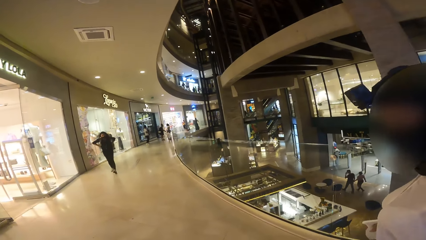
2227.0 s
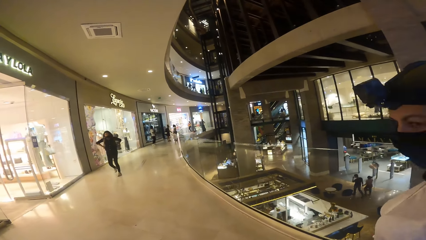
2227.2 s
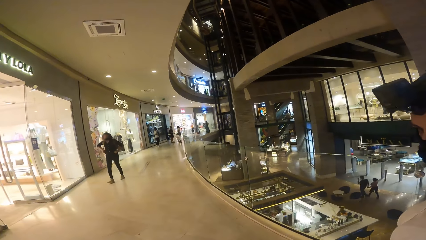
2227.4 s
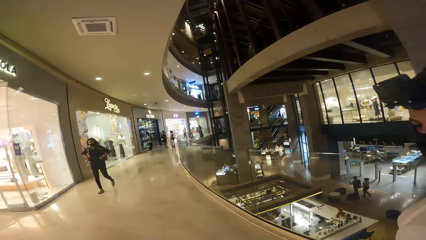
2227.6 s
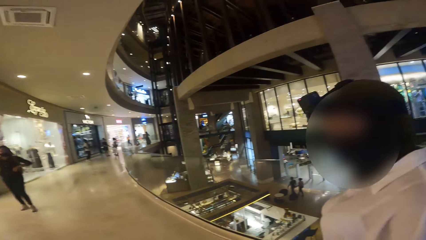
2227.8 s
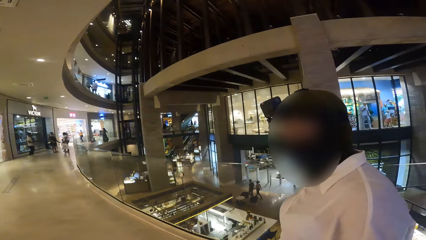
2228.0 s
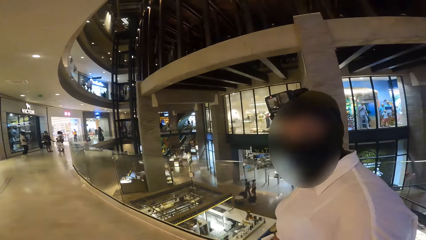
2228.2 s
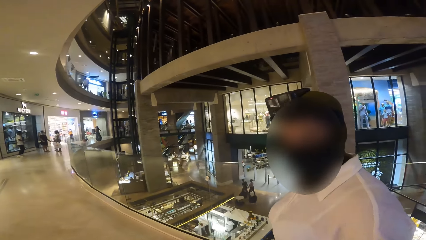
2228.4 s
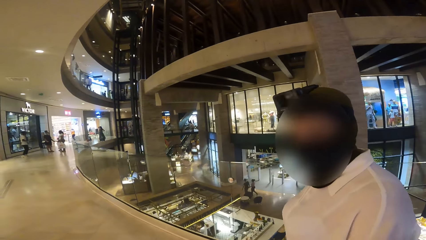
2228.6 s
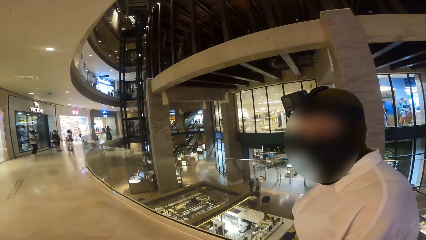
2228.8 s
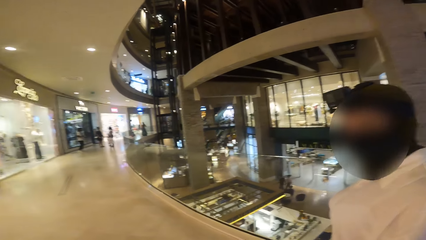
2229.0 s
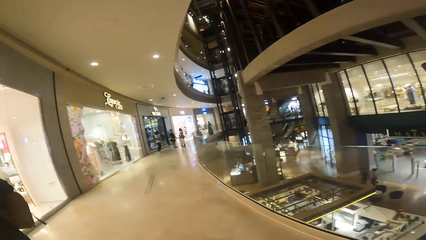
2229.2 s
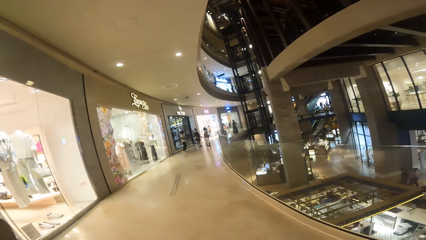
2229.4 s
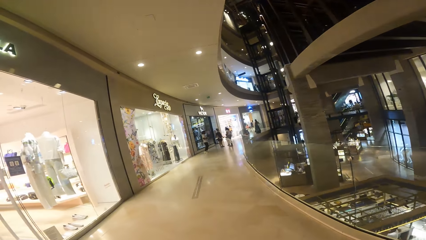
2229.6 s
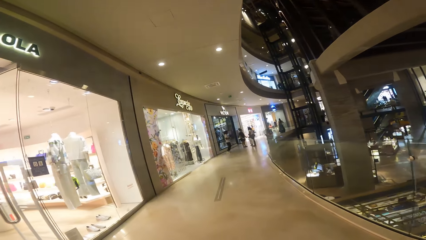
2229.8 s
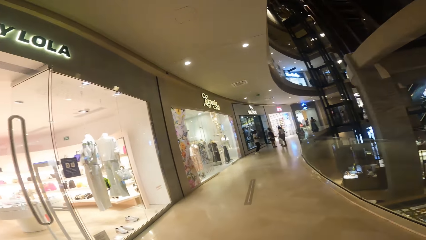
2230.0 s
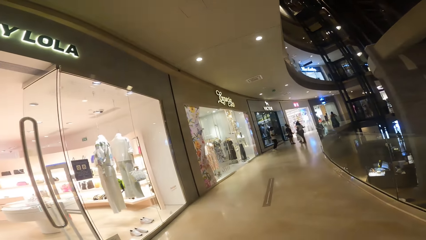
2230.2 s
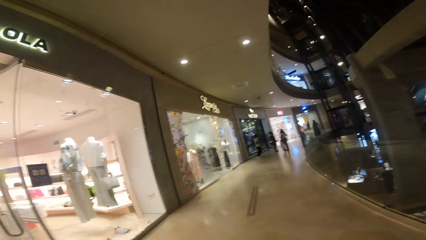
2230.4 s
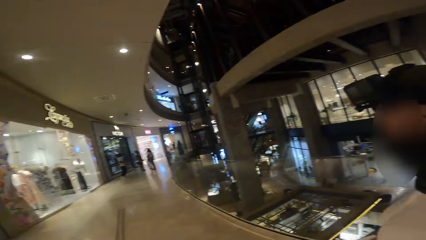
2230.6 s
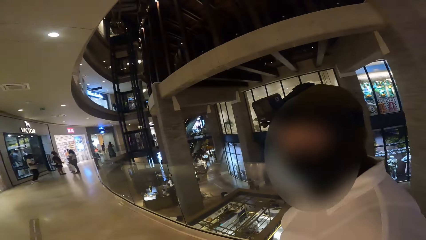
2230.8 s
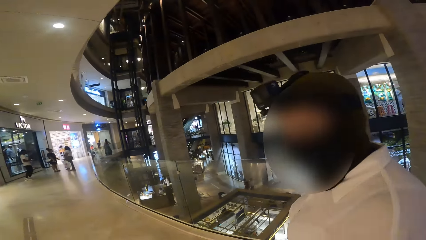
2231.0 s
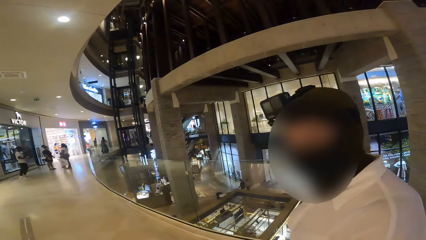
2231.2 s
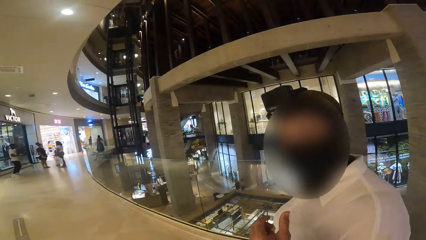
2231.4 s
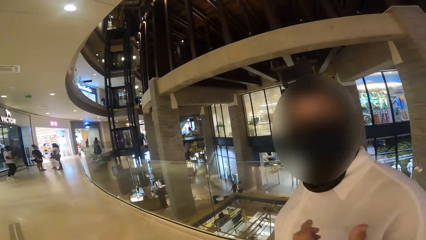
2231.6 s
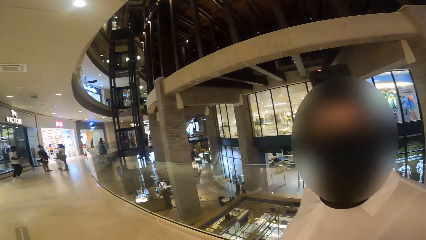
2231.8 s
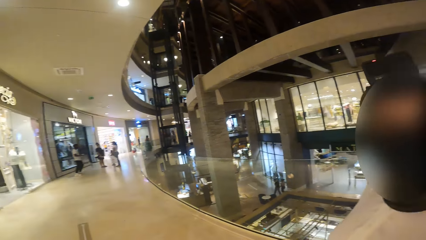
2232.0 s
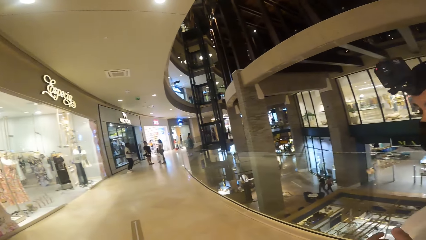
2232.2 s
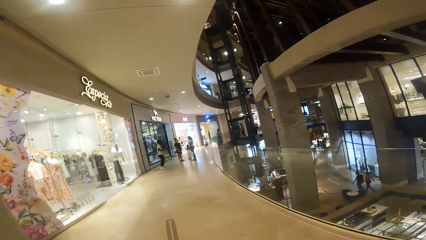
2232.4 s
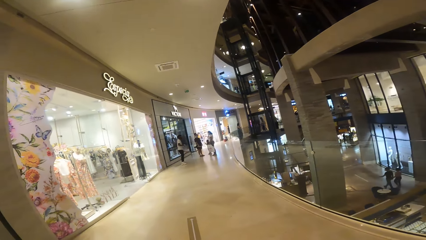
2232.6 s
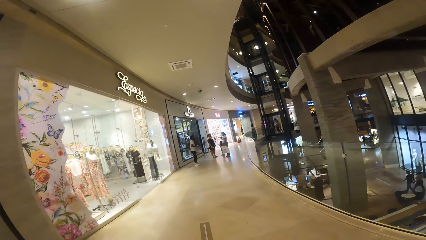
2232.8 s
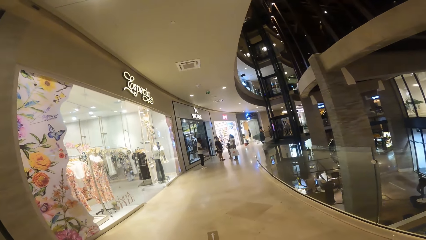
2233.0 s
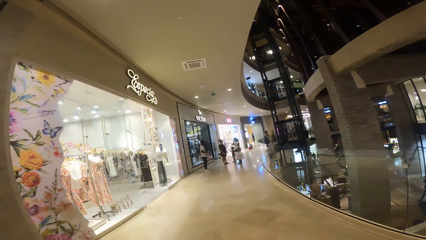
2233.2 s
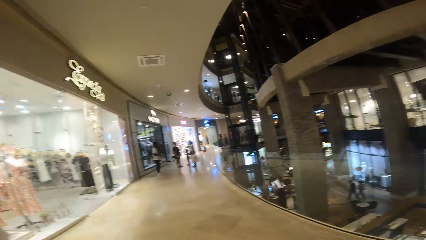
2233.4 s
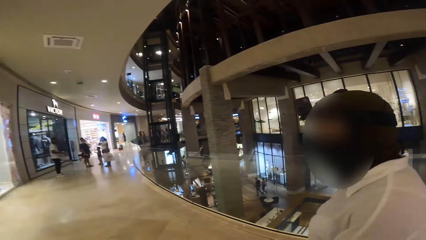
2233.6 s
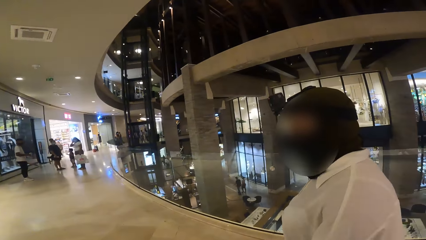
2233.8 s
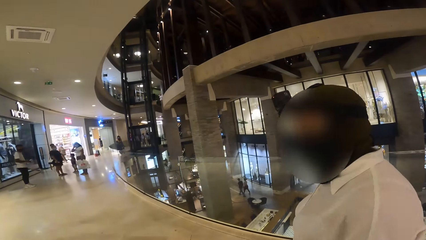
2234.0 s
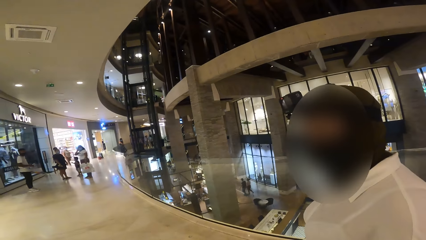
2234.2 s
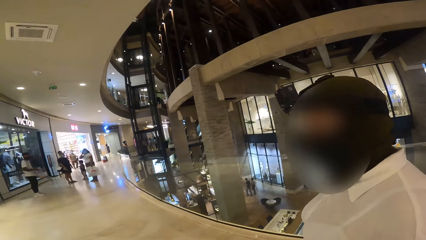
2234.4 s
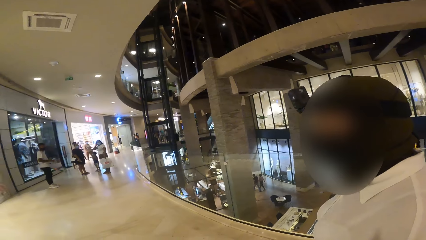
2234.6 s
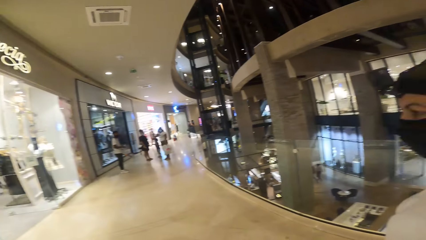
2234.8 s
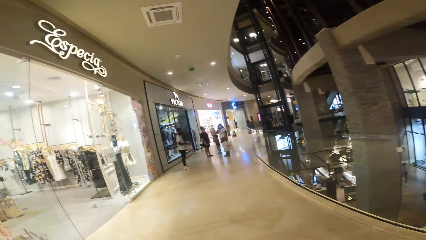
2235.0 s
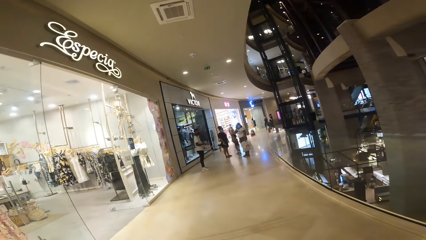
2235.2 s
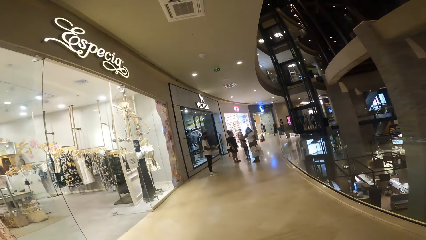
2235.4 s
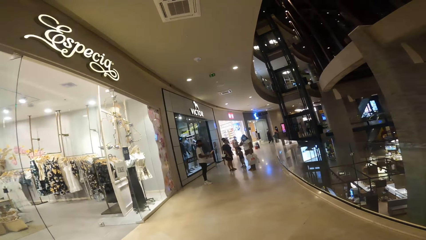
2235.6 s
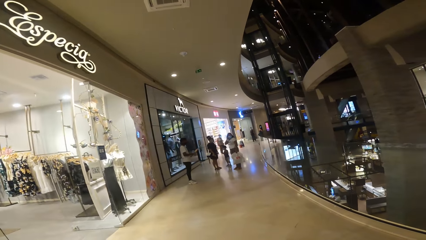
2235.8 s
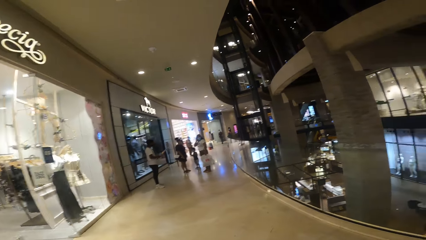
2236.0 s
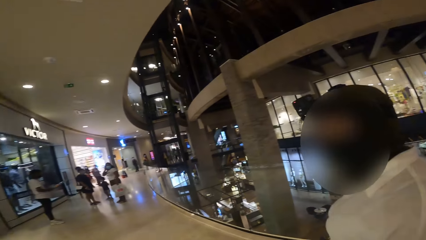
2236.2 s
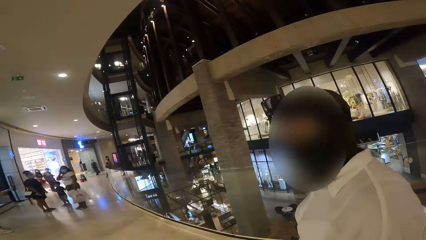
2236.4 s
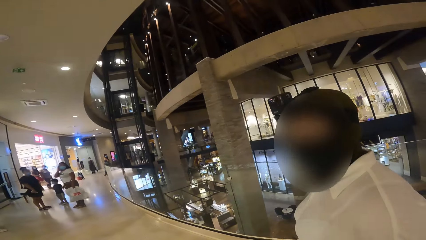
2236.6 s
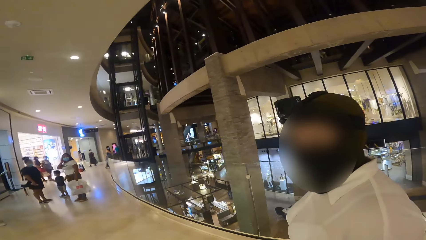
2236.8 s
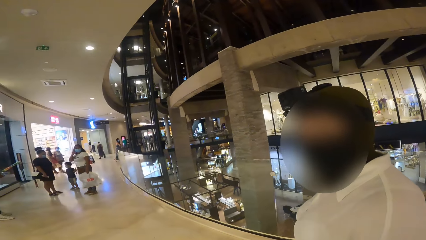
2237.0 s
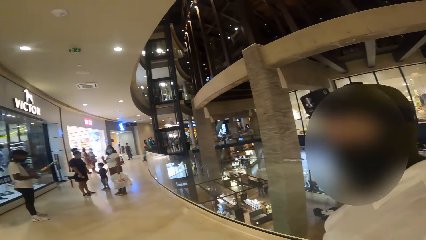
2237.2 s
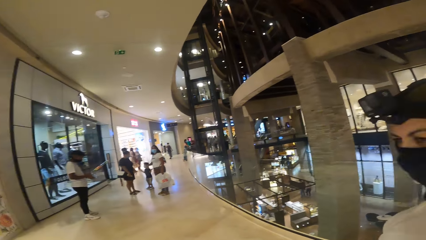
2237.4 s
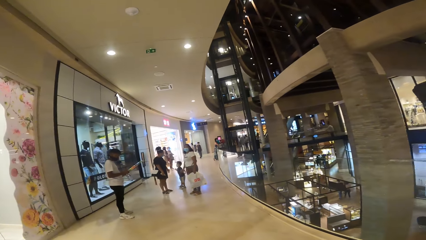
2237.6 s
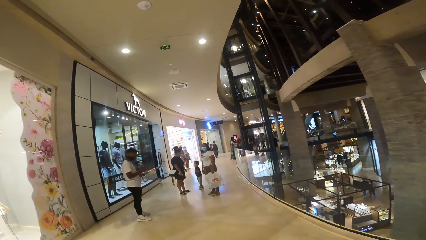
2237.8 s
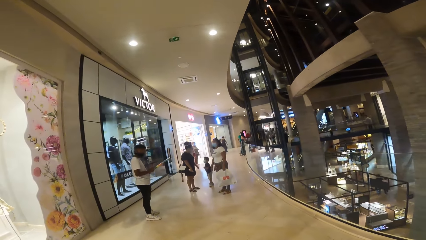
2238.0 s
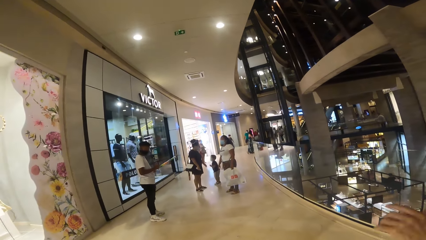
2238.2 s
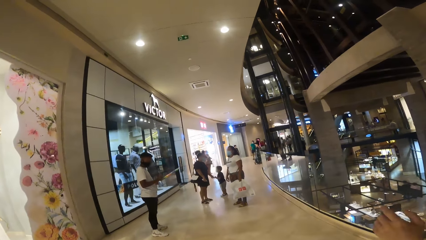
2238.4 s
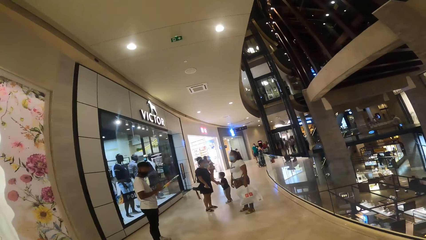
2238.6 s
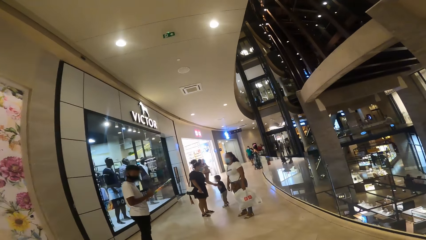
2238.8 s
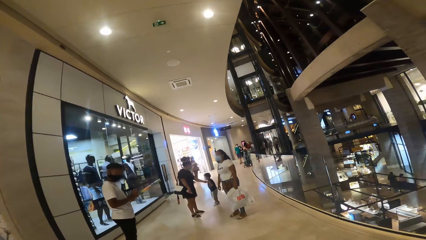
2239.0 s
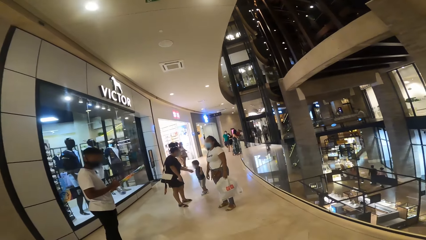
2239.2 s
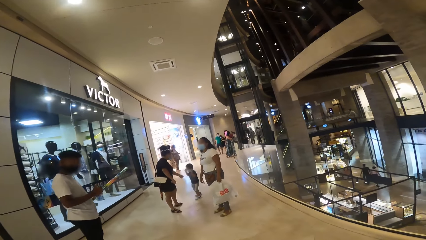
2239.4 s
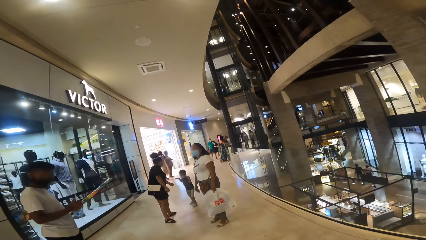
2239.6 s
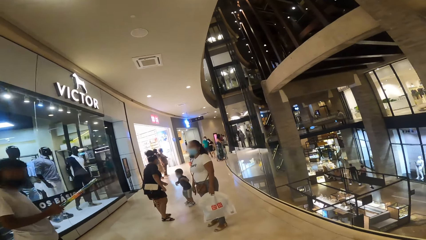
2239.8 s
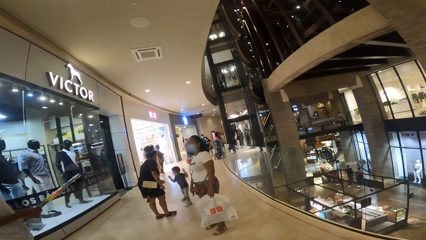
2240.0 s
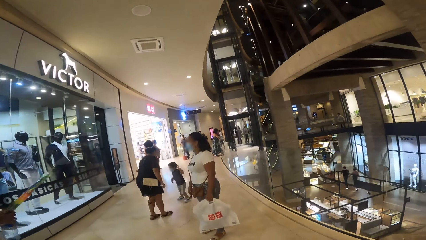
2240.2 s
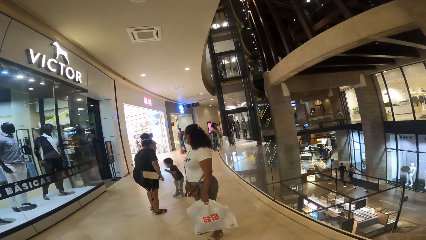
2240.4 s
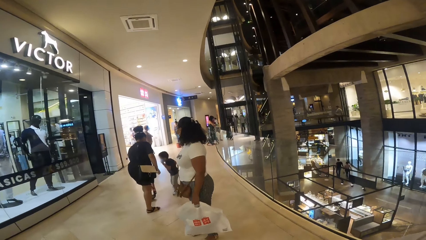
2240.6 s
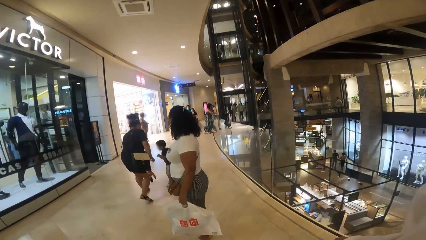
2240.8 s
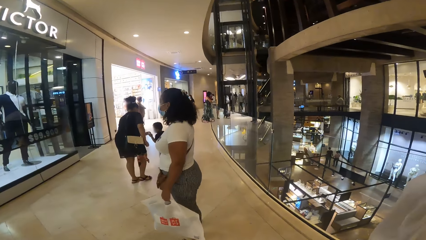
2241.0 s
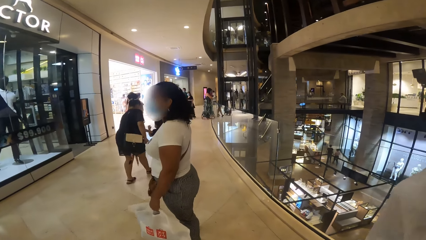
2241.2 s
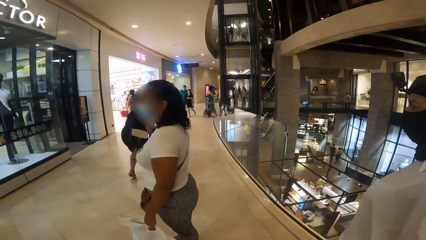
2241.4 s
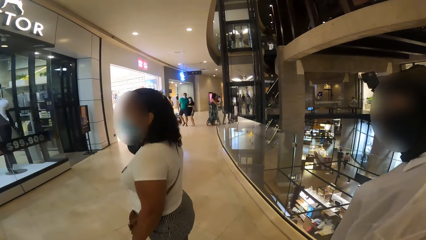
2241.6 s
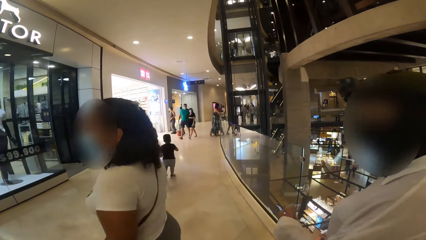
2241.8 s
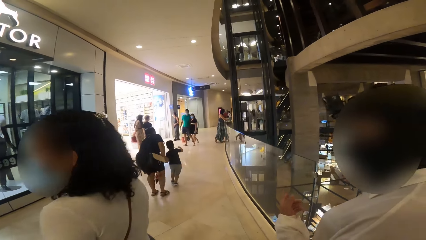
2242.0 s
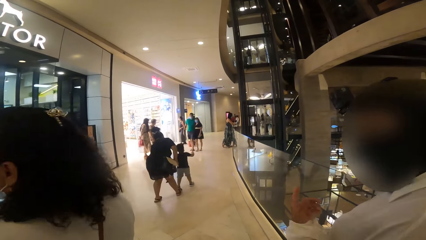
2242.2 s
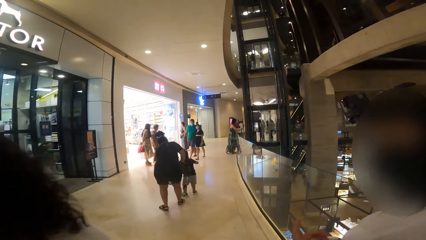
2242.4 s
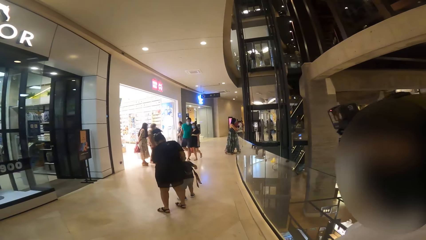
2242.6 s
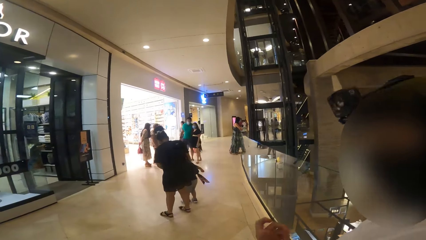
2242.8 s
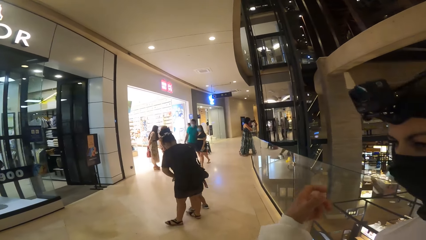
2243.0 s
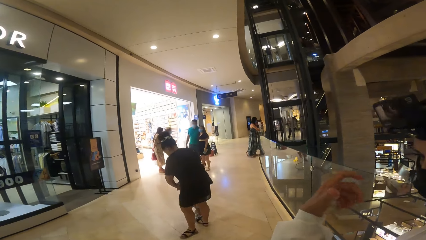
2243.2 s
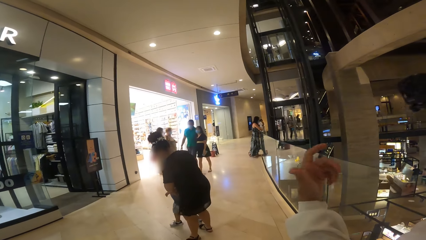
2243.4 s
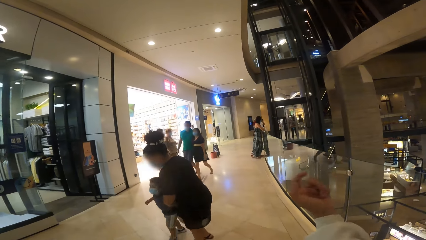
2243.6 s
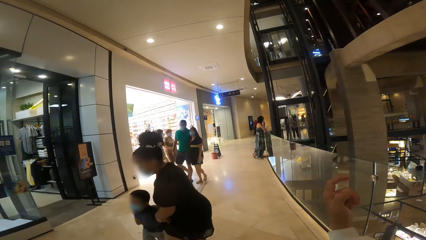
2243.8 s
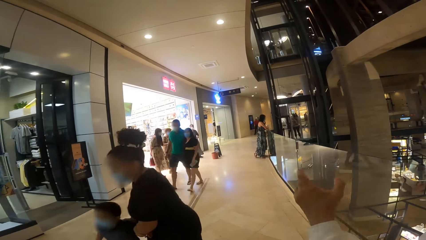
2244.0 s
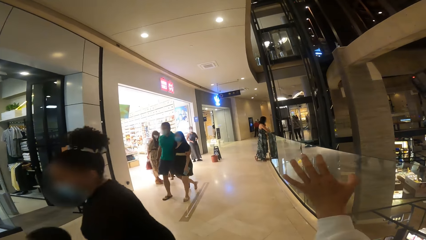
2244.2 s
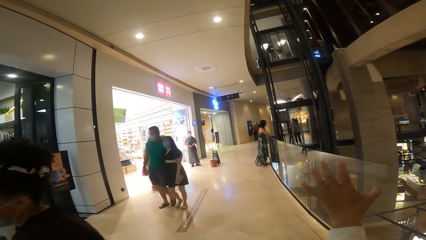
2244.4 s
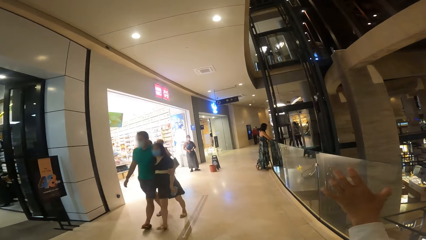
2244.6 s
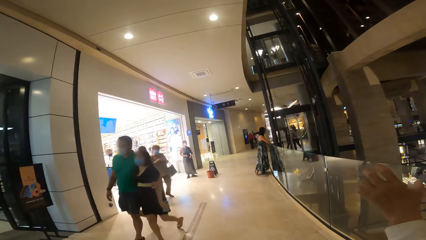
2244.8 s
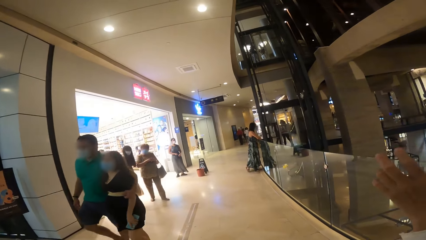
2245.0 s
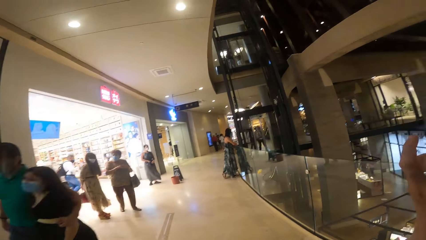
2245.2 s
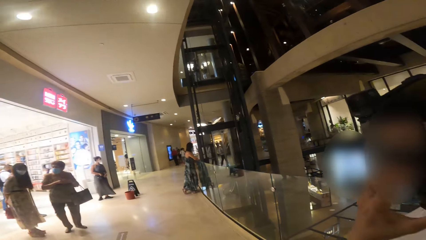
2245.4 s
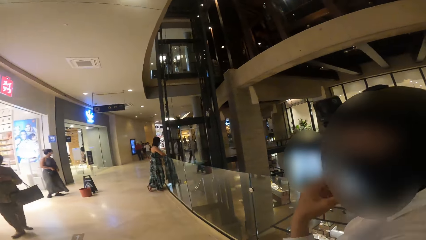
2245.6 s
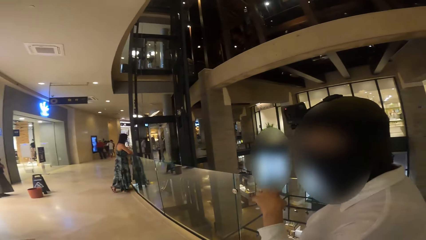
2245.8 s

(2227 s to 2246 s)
The camera wearer looks at a woman. They look at a store. They look at the woman. The woman moves a hand. The camera wearer looks forward. They look at the woman. They look at the store. They look forward. The woman moves a hand.
